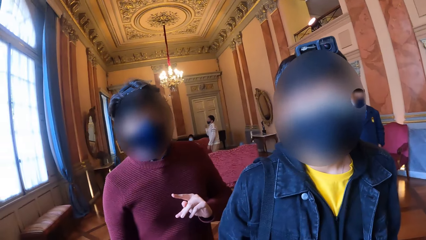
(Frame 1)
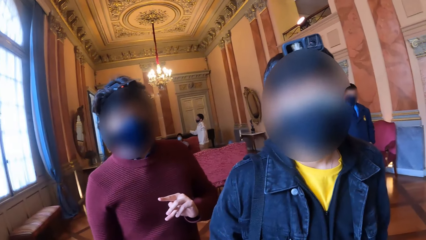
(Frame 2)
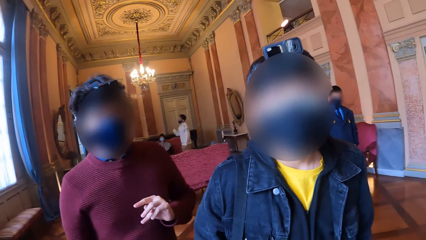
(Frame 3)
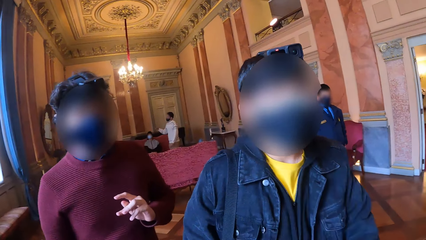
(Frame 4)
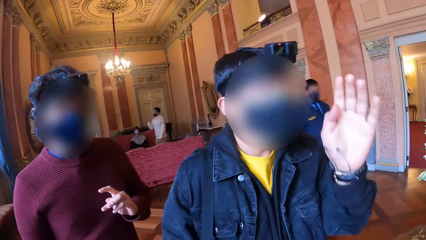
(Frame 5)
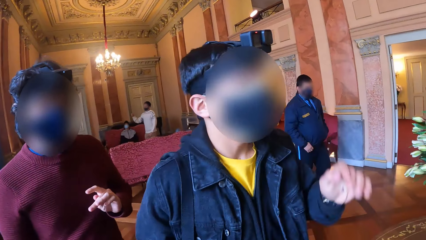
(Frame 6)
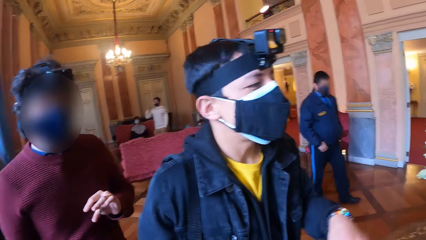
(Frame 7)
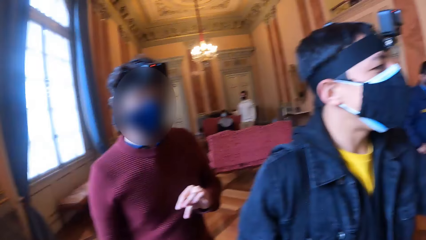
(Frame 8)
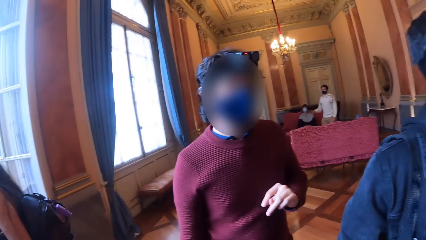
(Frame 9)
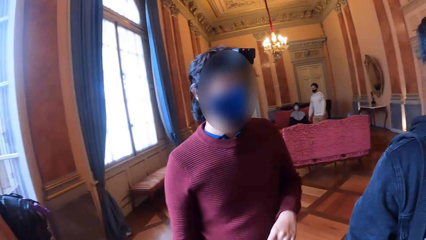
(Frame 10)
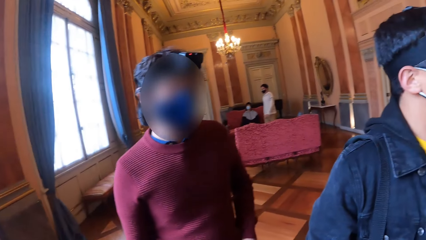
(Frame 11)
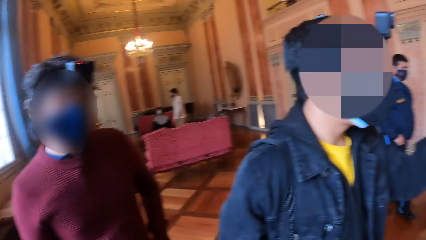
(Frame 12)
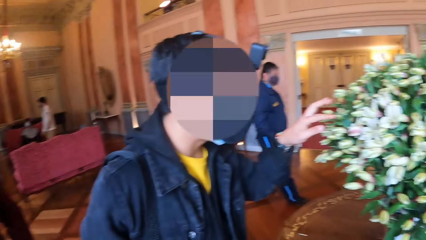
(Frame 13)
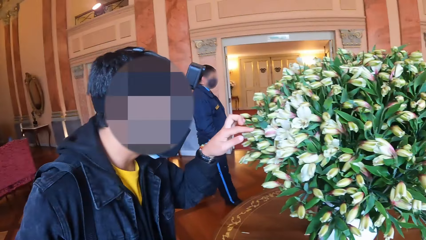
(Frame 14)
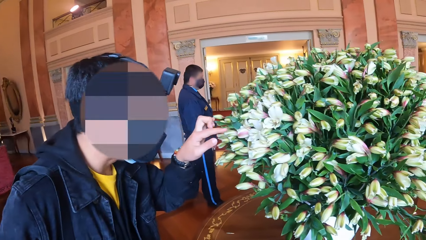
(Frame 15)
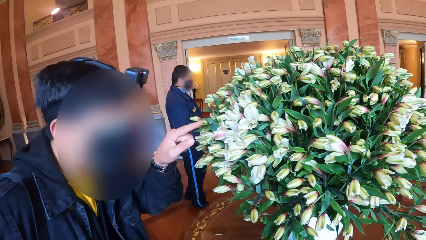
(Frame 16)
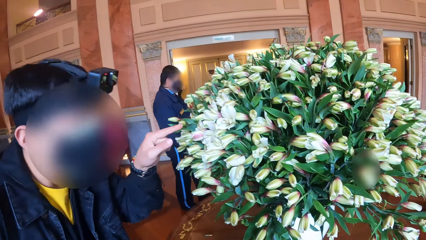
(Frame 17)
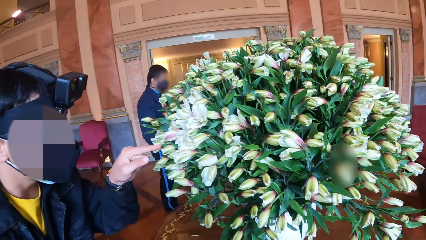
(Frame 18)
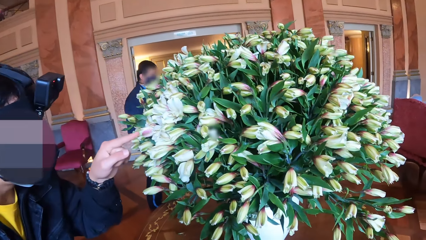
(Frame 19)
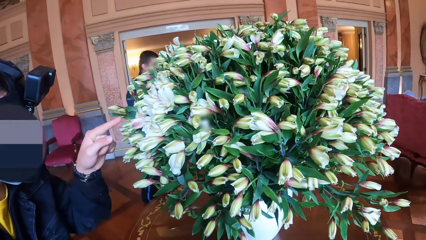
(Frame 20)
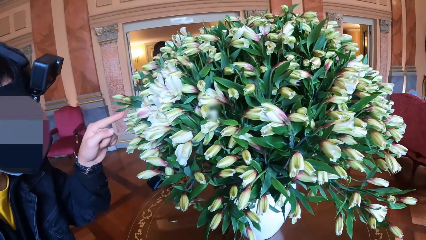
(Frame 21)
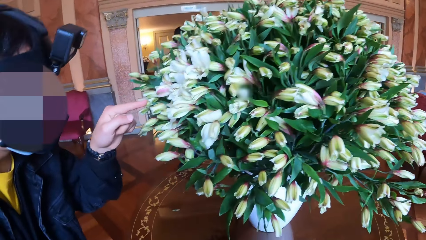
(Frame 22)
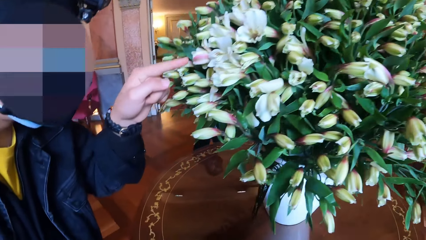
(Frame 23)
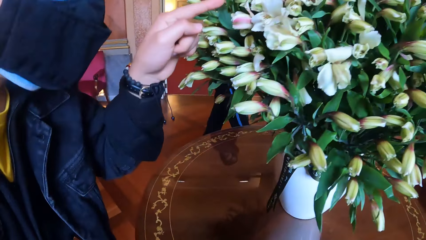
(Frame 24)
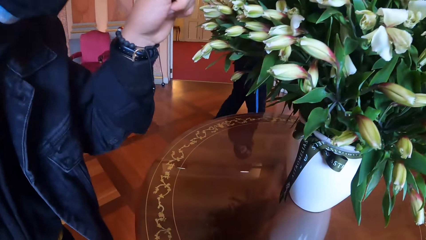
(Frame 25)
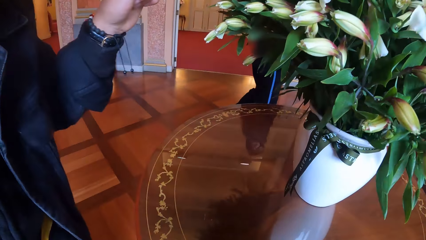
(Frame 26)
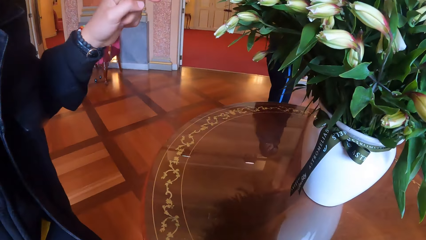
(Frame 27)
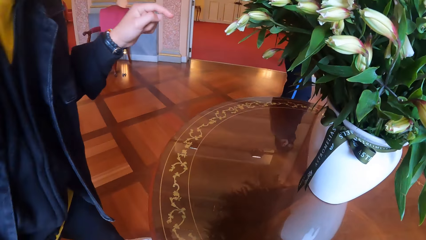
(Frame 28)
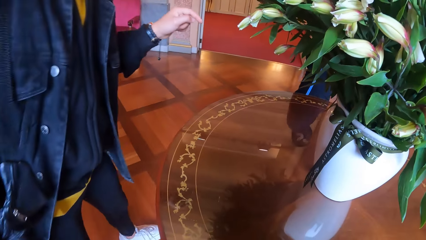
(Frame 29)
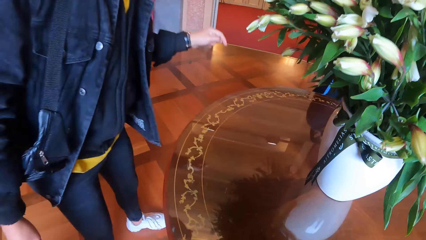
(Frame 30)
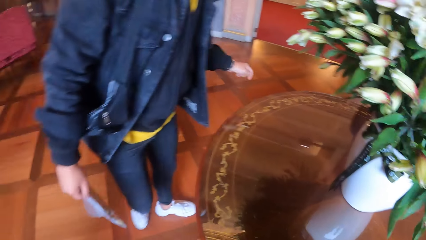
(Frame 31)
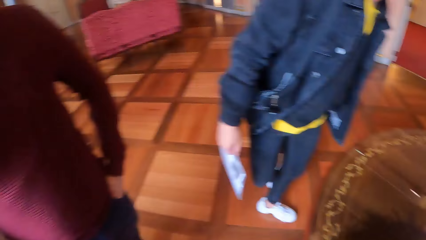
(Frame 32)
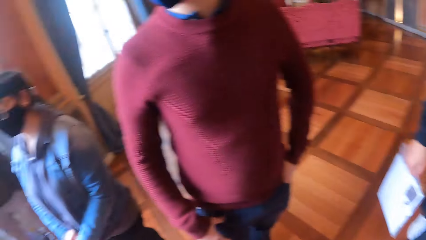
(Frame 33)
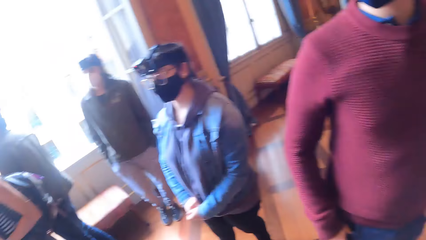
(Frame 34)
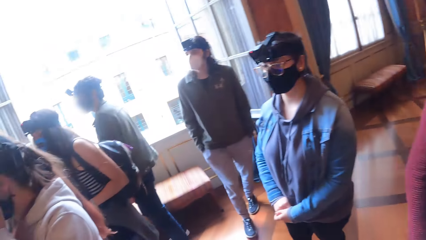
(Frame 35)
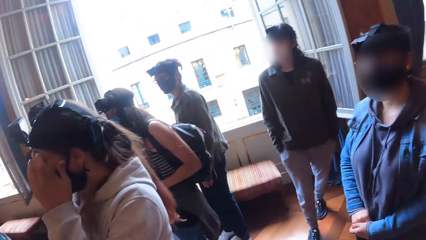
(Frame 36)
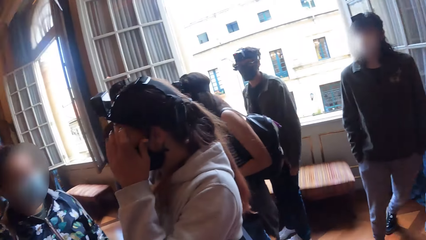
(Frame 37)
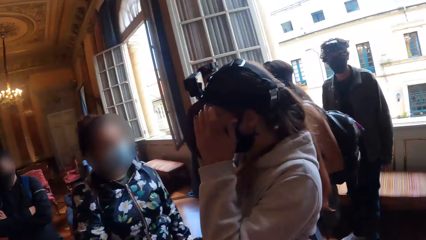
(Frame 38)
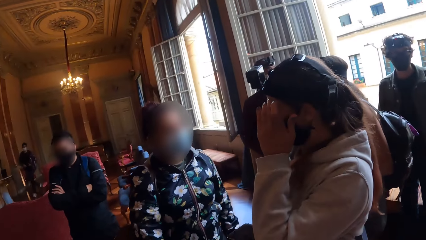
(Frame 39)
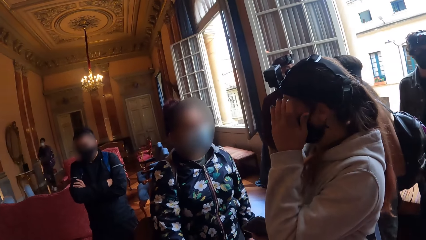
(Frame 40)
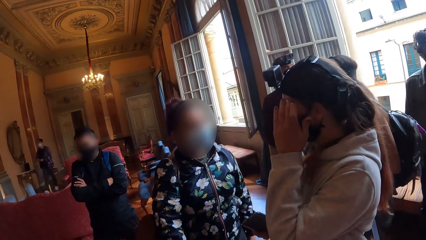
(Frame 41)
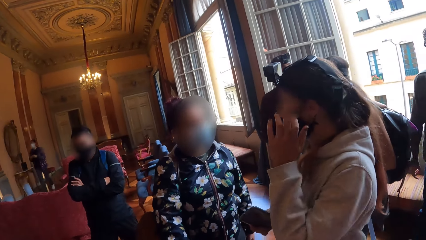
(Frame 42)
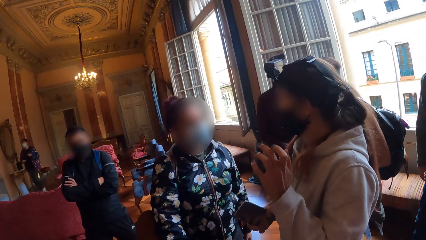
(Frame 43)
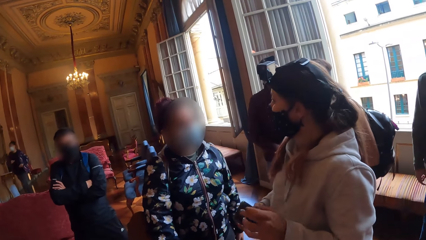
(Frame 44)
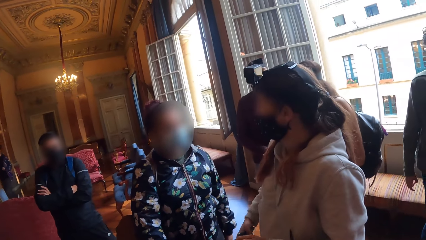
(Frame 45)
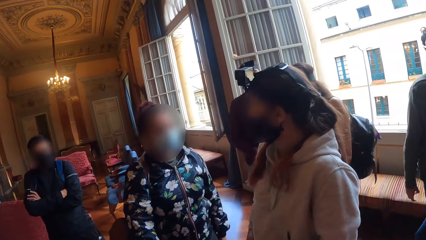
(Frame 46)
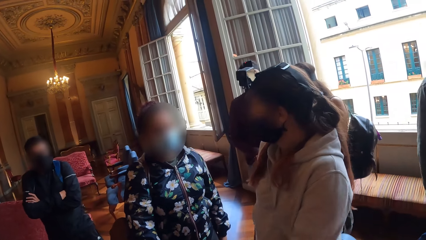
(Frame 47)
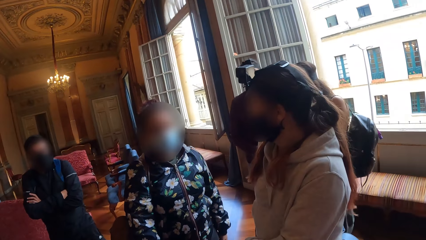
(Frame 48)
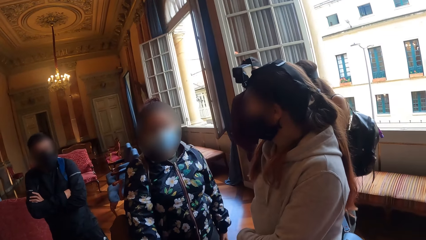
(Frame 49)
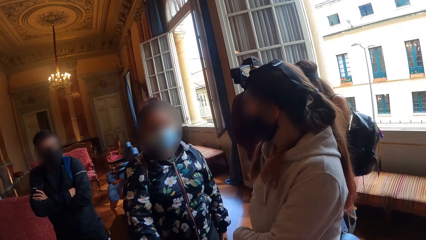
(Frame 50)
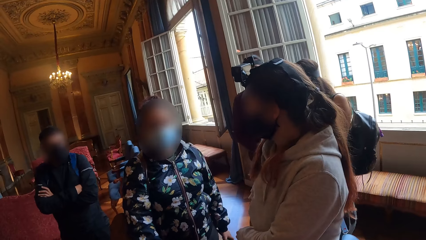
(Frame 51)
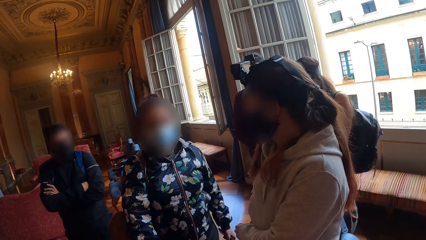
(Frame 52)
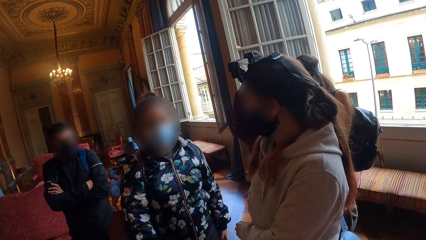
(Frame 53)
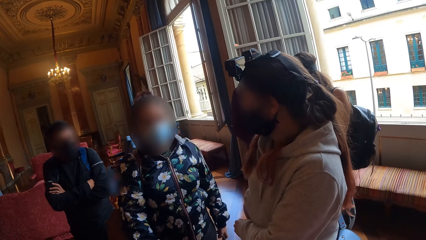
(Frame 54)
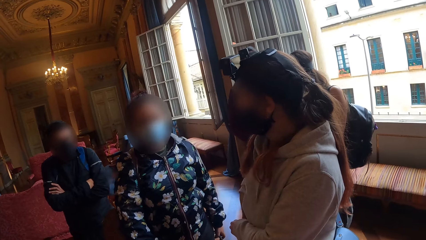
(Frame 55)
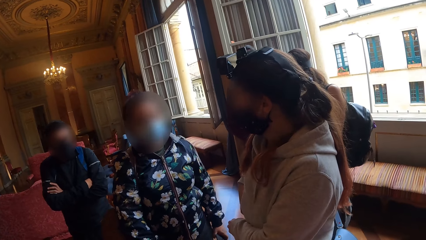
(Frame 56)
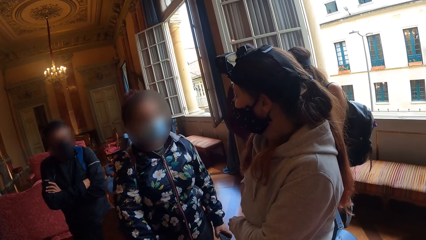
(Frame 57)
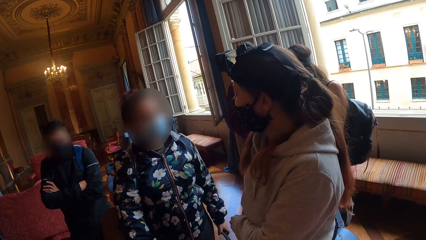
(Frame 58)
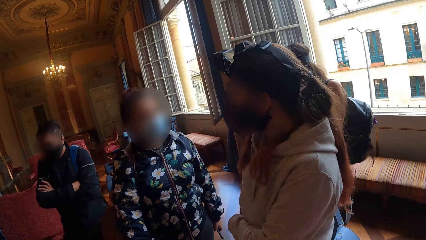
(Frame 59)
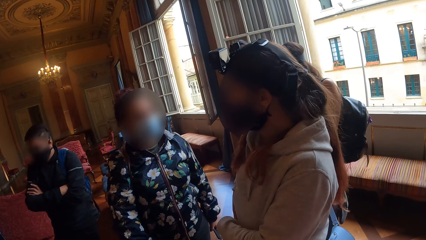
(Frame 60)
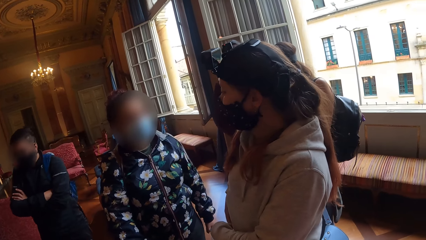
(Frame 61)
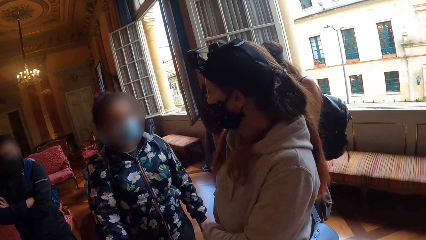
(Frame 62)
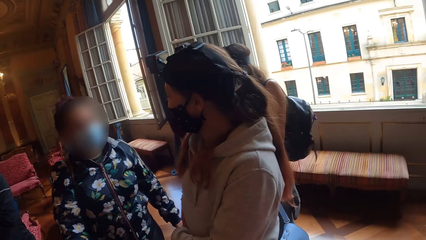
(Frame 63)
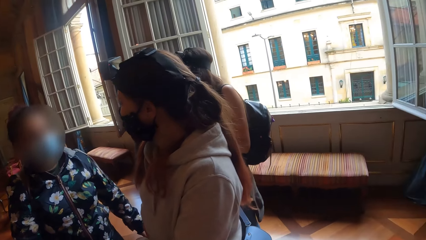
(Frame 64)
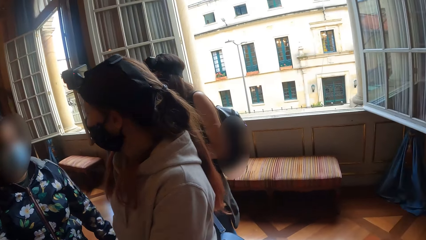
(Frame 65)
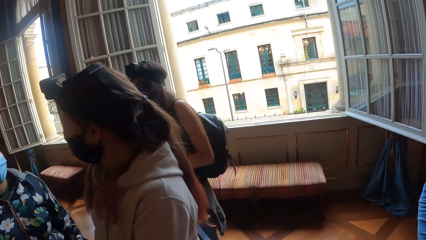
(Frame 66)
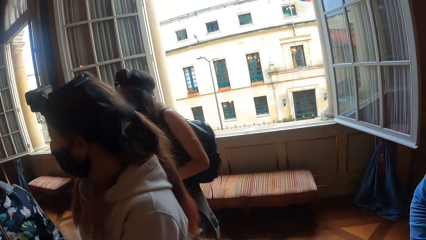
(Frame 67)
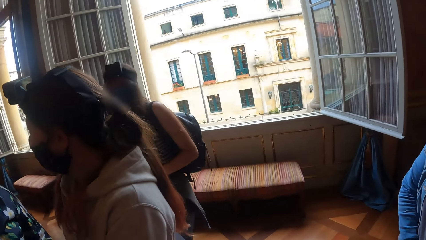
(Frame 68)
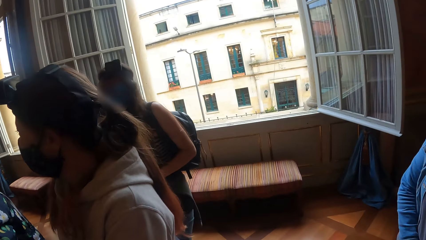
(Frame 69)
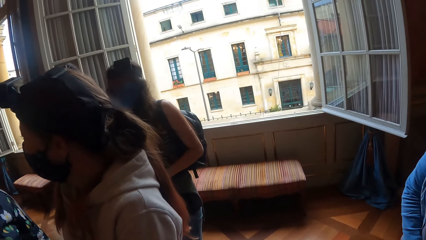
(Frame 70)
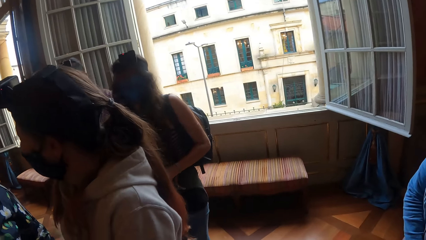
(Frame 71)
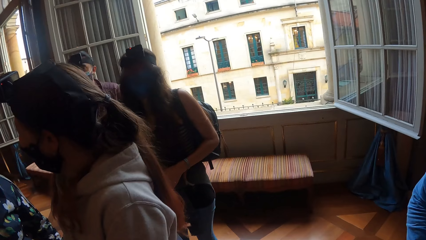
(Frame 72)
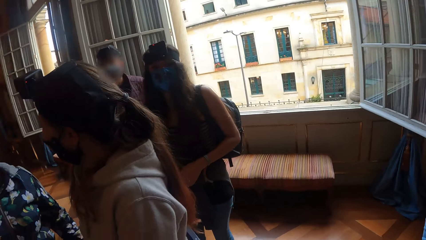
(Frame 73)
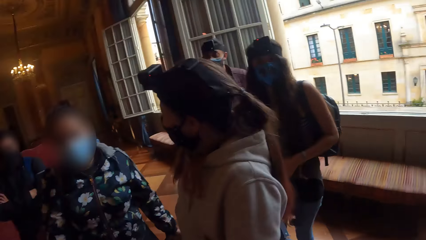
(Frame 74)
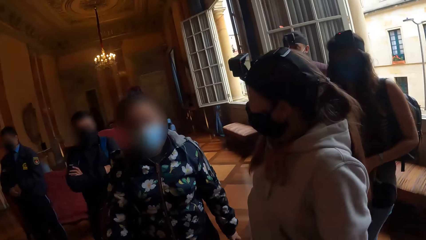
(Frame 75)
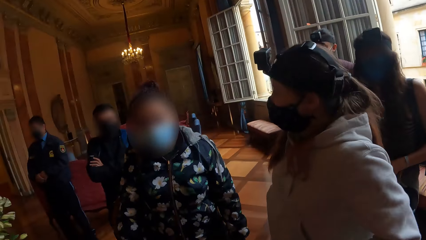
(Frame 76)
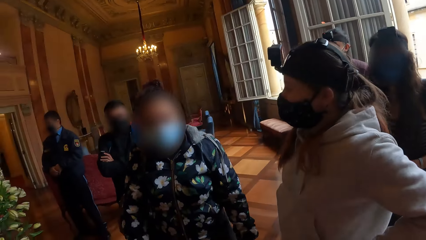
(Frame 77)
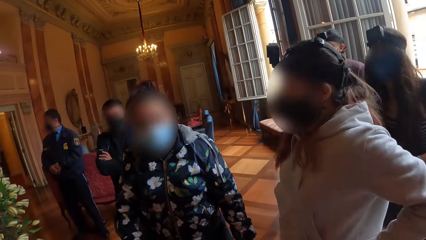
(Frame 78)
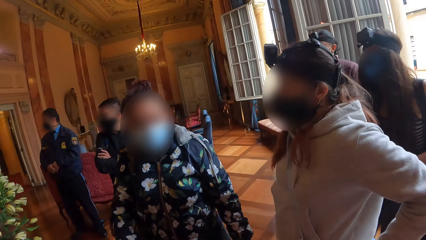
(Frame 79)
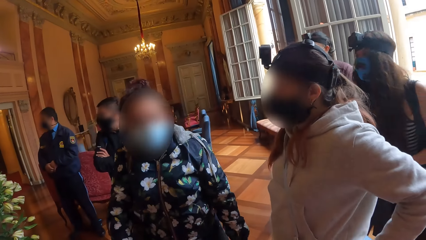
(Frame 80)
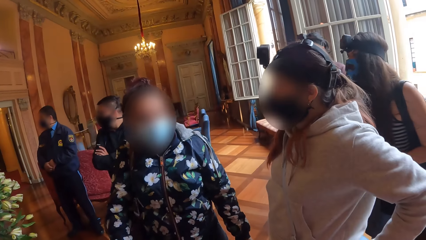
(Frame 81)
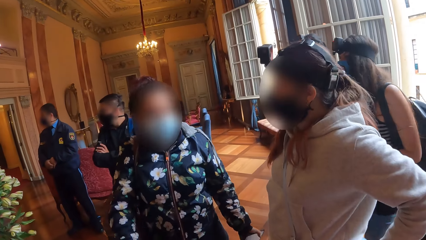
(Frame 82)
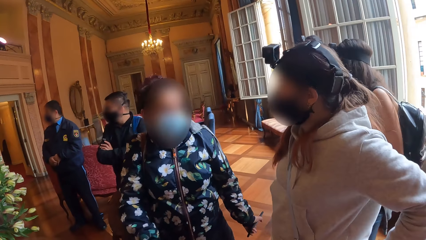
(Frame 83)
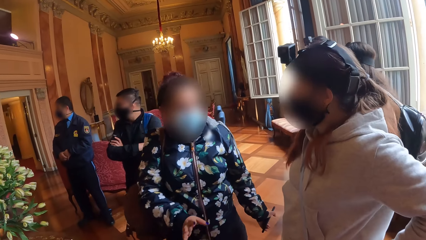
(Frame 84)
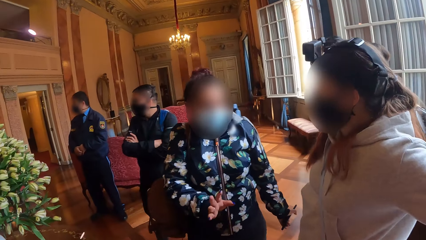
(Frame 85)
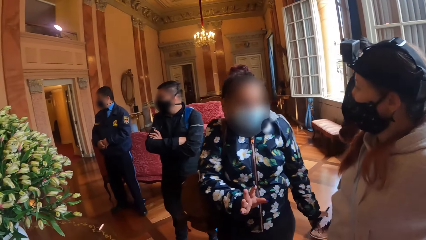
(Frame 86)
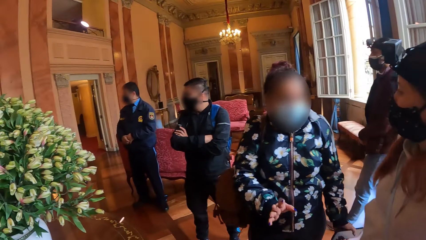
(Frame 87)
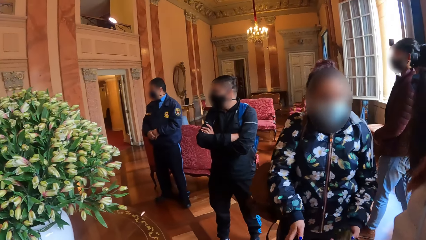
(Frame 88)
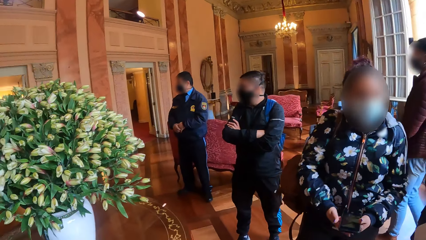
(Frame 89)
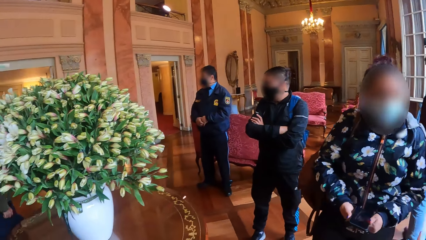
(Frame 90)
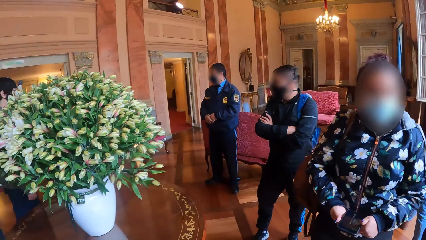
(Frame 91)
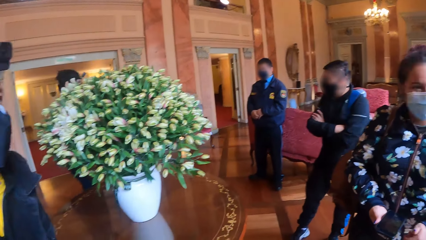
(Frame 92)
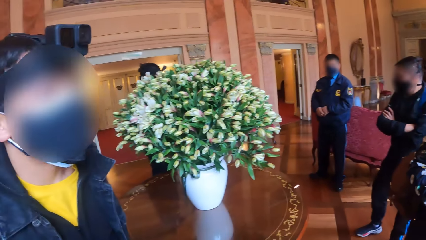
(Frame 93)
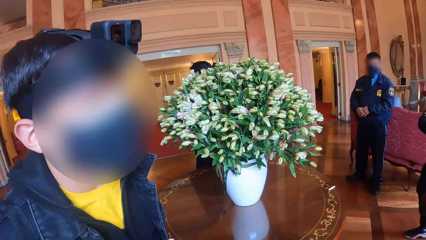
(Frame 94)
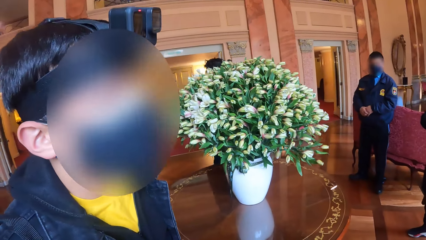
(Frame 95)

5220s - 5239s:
A man touches the flower on the table with his left hand. A woman adjusts a camera on her head with both hands. The woman converses with another woman.
